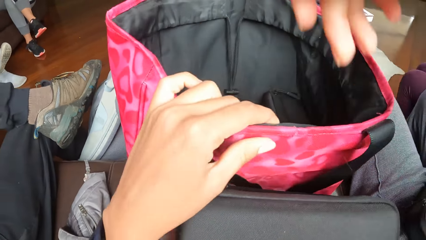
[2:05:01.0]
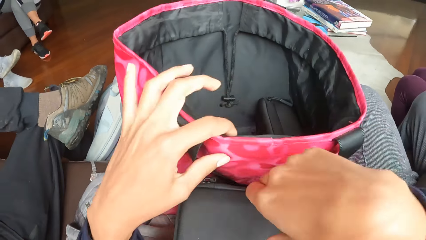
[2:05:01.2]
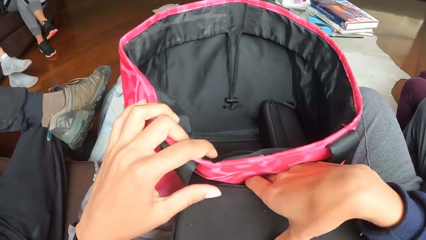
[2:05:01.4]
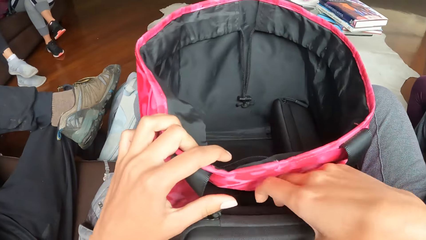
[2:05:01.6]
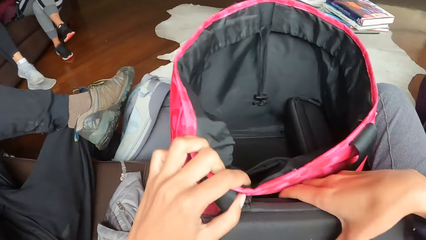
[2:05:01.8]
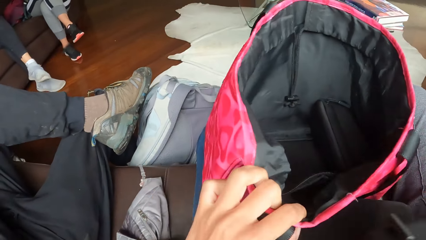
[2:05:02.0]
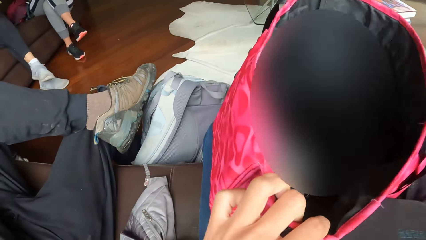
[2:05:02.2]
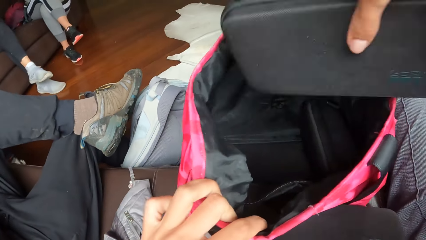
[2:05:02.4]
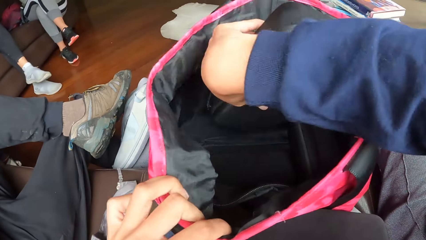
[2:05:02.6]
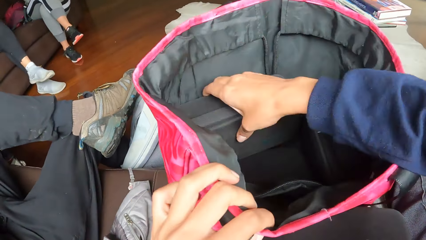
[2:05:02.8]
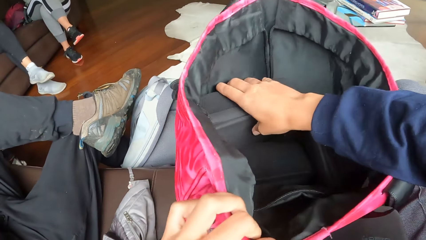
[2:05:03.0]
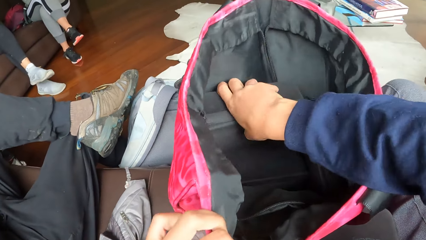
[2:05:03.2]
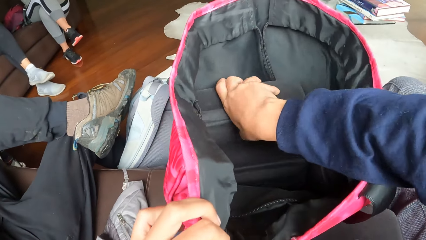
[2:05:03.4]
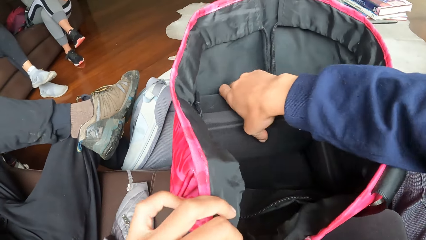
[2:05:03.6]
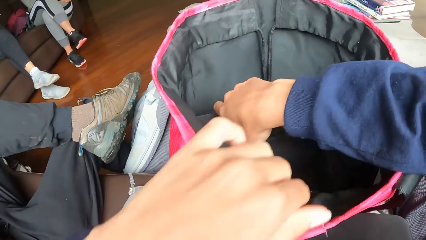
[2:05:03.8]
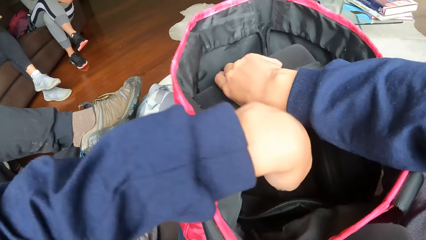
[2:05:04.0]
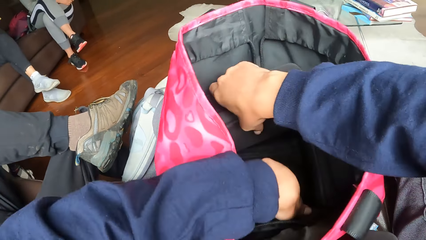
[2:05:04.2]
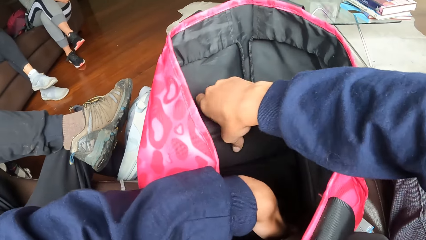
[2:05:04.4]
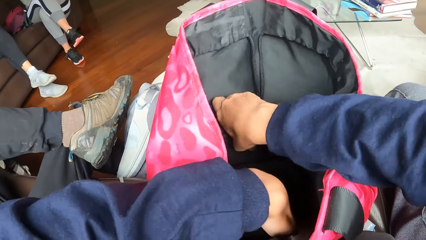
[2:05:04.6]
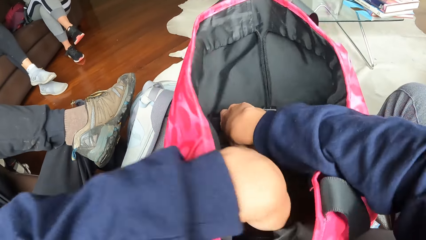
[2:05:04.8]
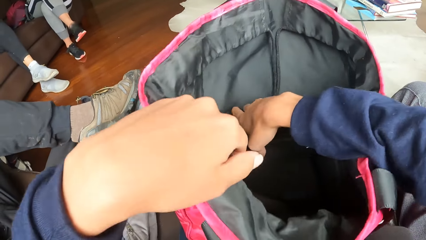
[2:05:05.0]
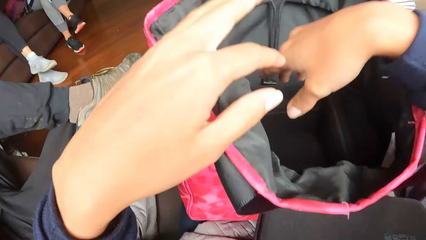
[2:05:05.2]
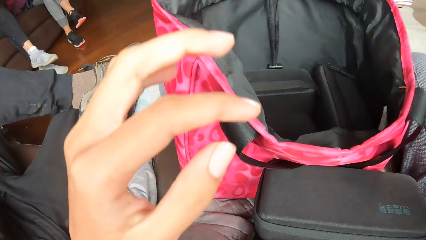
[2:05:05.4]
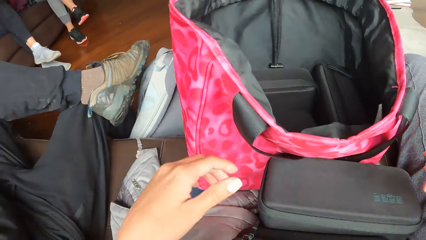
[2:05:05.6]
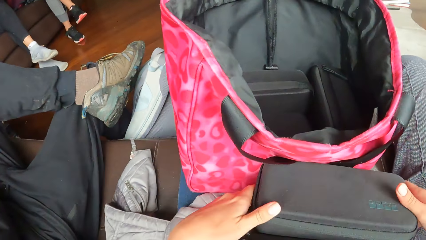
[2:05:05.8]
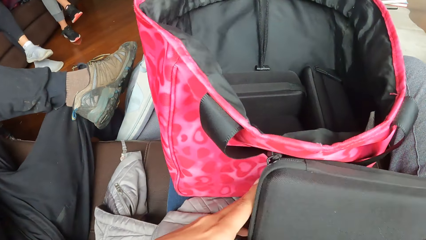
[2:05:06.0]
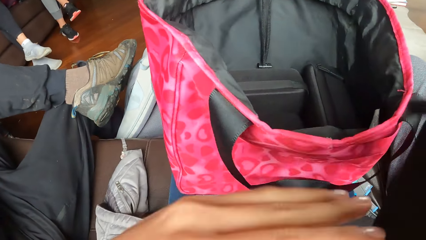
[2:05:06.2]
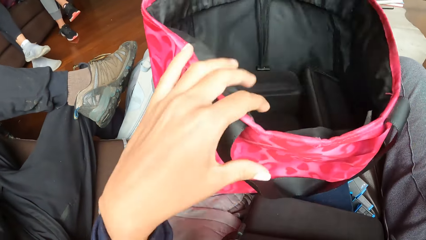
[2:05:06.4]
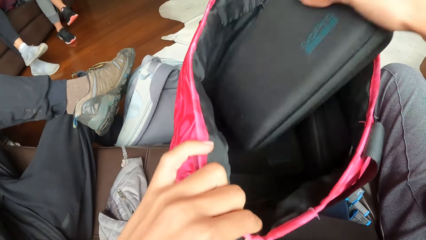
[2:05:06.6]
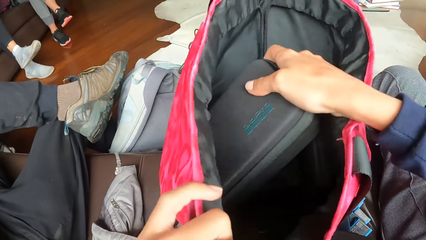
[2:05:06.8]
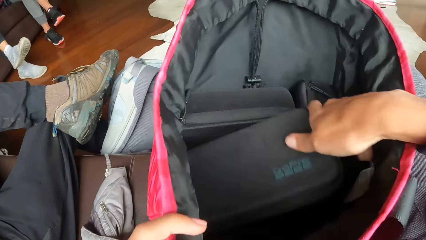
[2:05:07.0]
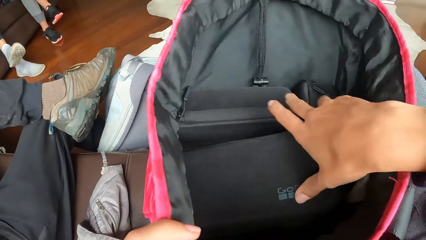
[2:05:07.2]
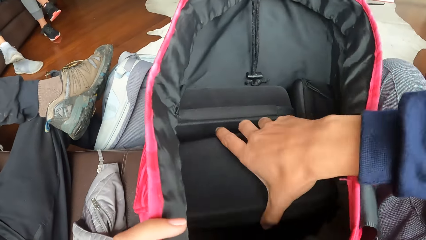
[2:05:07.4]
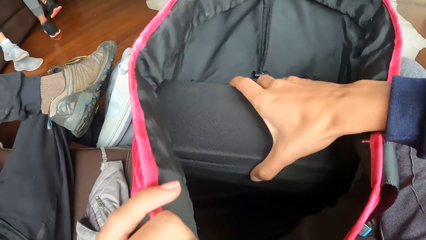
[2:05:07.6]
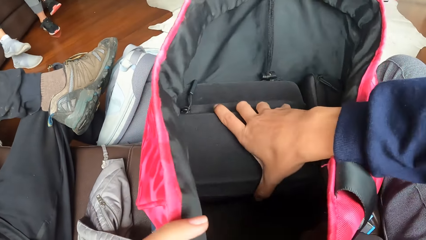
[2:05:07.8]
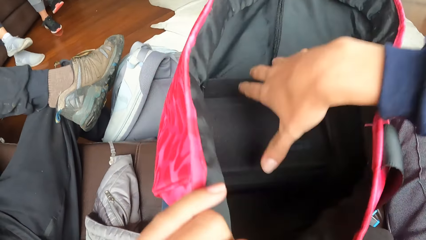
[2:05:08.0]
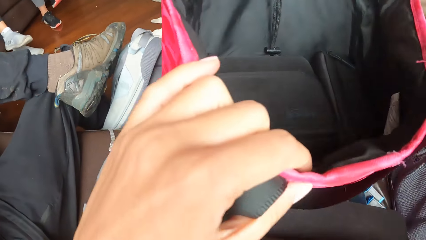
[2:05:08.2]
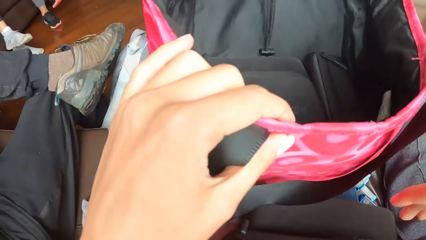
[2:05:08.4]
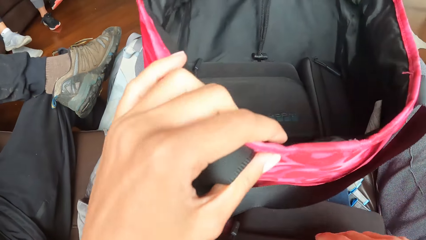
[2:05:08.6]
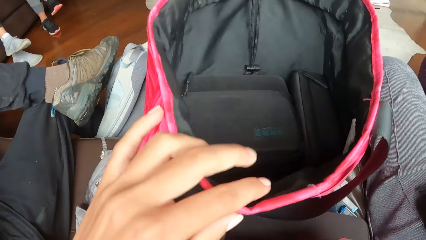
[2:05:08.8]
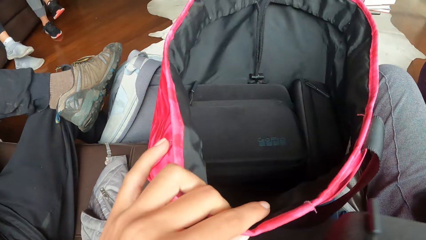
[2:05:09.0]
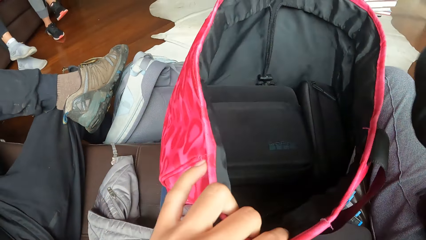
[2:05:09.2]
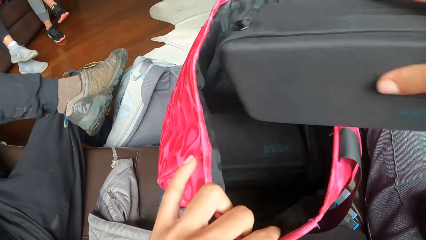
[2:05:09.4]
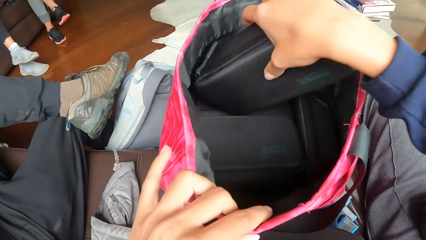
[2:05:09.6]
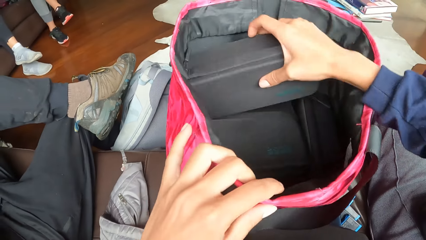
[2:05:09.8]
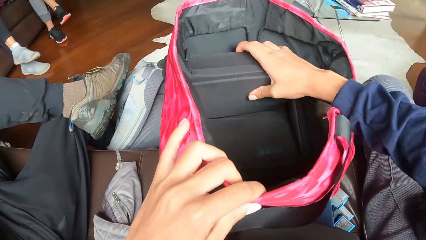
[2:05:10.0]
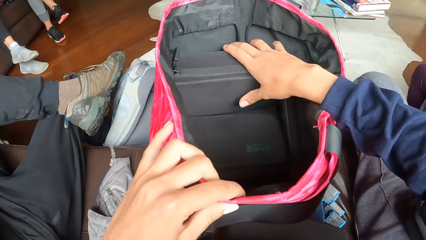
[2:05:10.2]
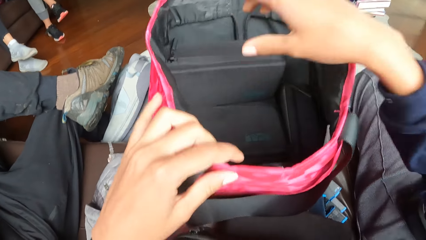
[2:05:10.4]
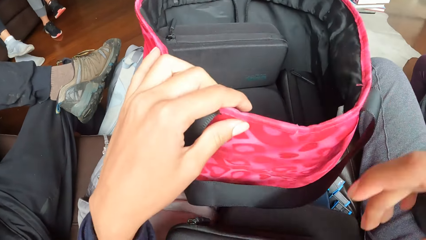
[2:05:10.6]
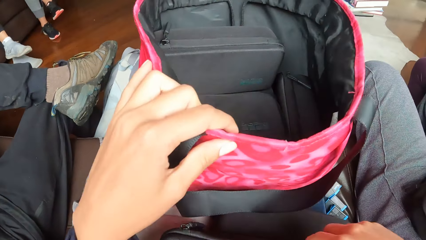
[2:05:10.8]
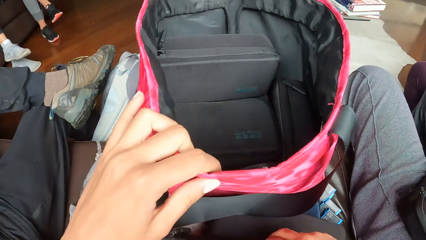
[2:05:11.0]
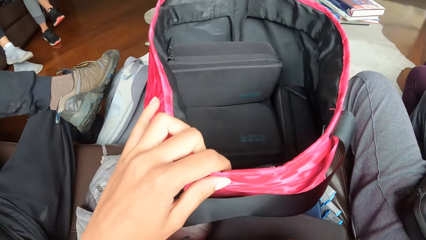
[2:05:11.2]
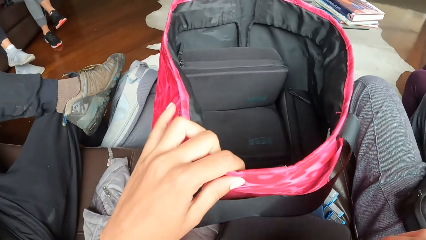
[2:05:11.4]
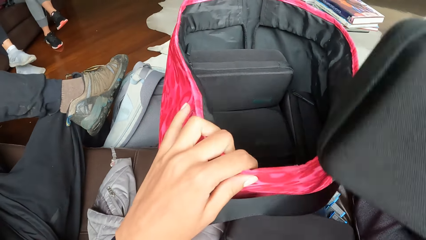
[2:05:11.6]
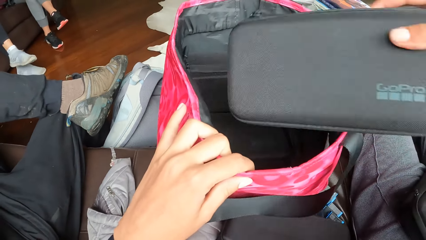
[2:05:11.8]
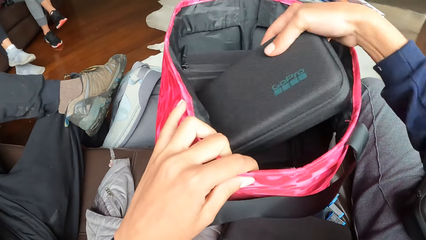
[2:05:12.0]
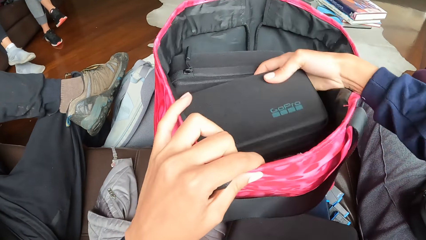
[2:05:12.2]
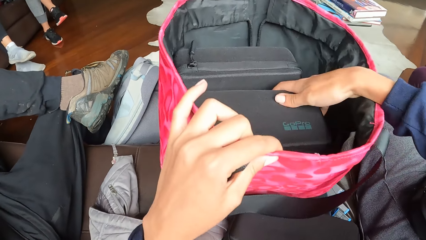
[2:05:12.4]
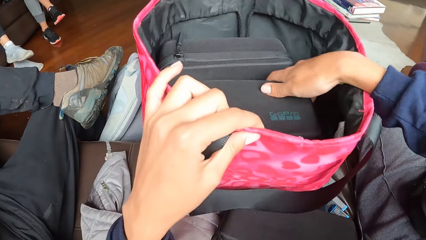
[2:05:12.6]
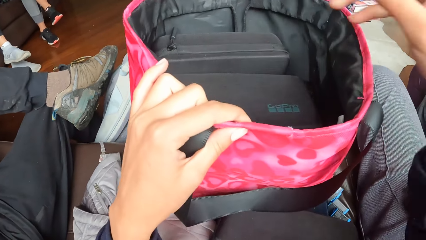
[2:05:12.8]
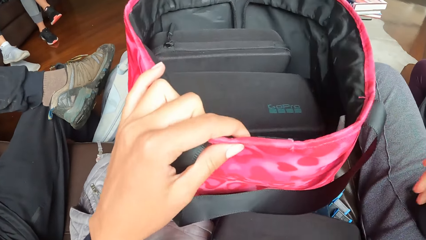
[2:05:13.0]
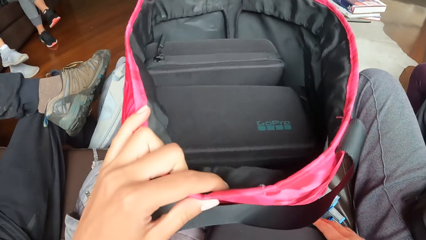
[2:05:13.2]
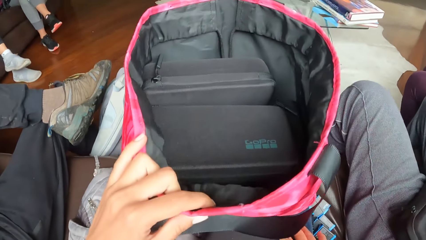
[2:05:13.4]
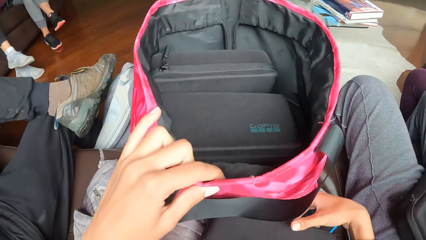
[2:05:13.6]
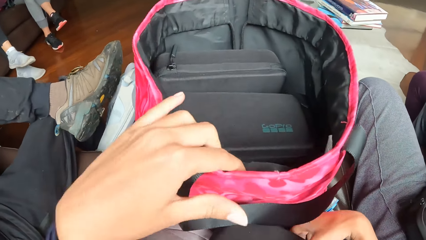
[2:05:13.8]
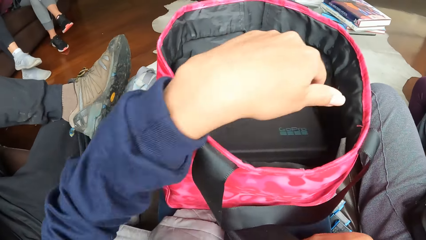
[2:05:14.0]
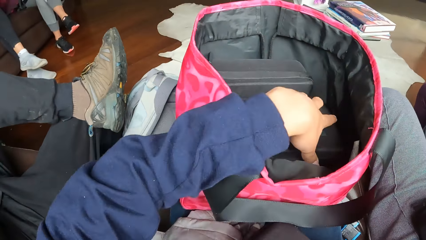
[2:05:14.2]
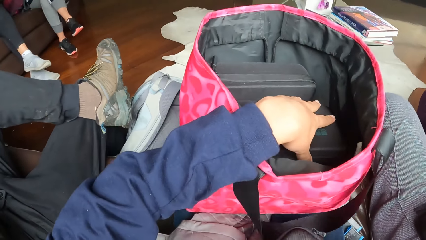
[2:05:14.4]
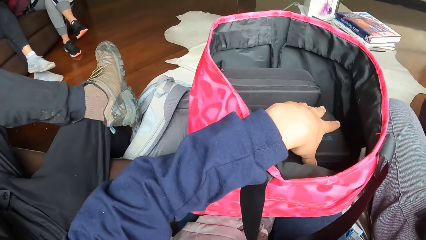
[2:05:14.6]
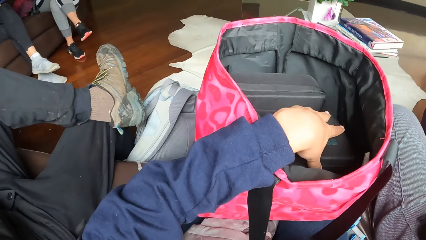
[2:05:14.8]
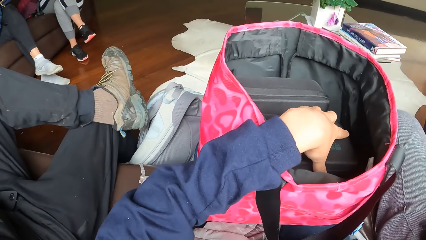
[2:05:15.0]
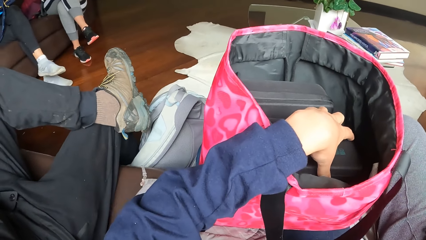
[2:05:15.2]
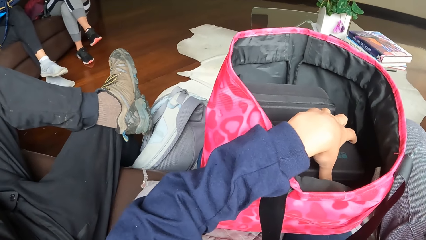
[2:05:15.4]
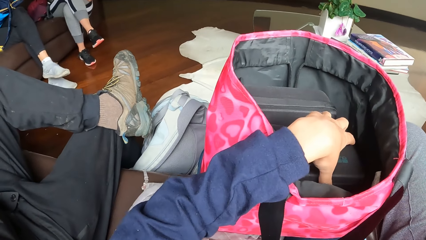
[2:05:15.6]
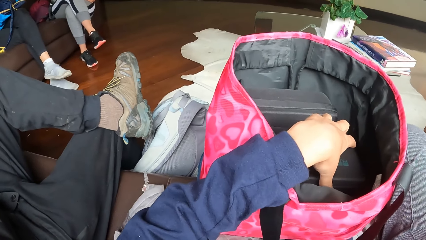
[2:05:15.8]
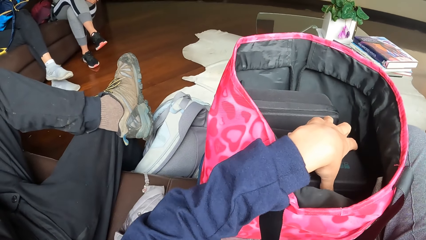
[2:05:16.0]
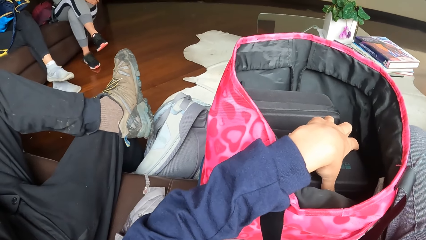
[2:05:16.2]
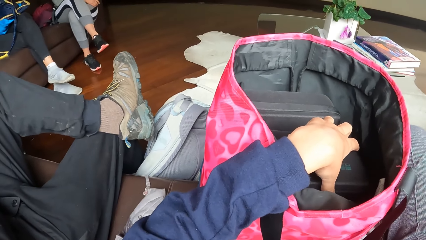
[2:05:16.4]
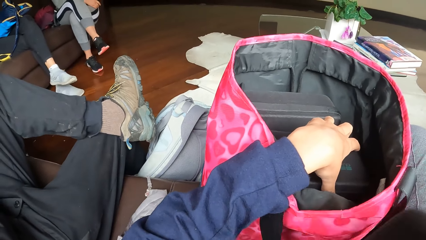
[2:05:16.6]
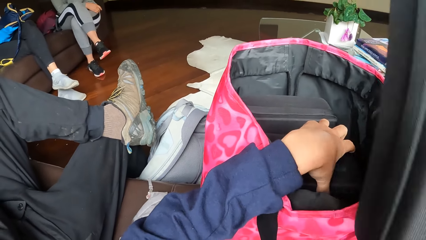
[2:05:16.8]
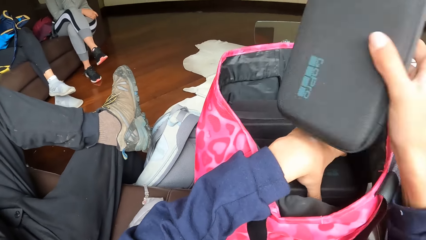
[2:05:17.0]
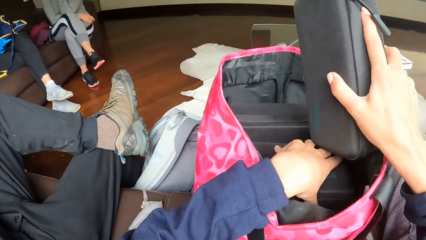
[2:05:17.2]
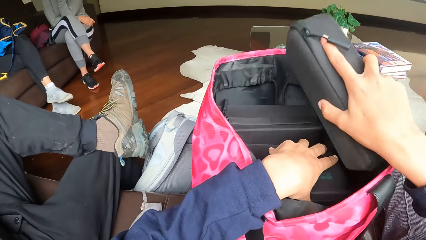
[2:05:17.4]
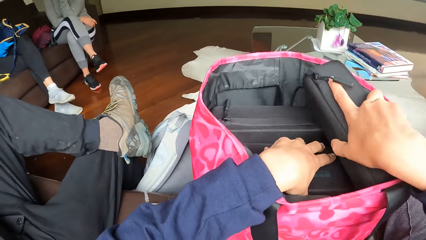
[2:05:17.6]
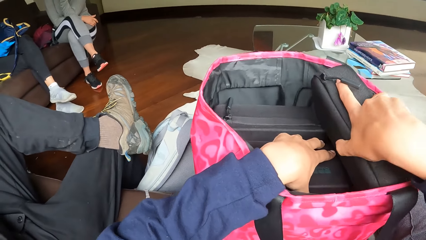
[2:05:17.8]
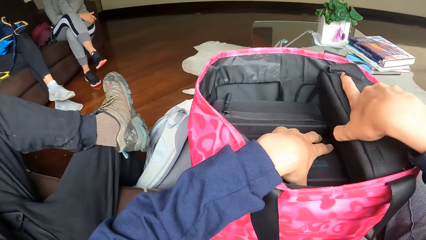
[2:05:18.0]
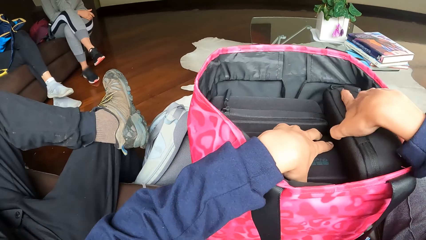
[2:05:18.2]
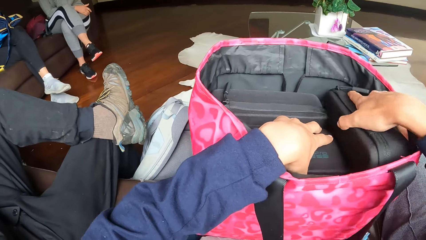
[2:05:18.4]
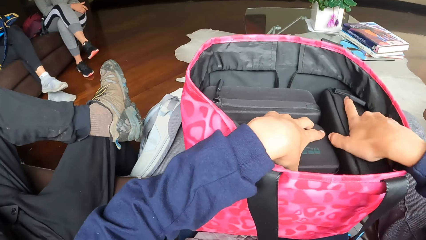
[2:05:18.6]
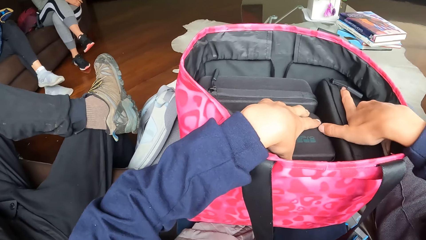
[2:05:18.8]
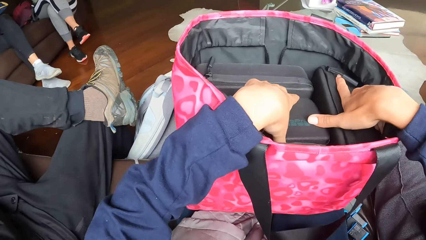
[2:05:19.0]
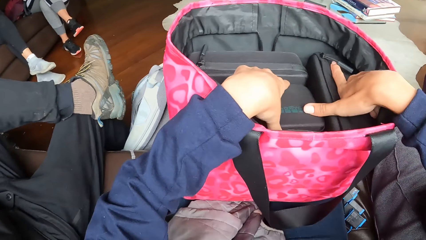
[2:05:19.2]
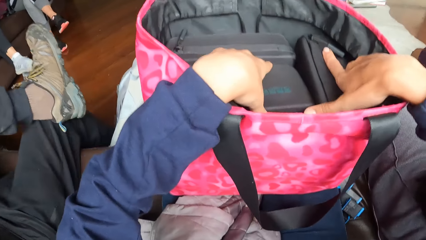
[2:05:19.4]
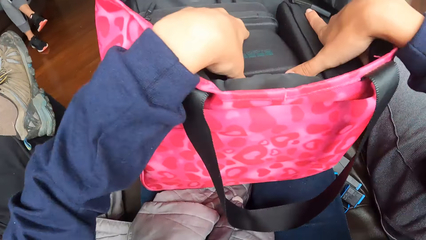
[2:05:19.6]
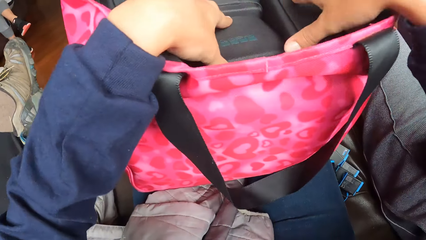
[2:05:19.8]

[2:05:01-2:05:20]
The camera wearer carries the purse from her lap with her right hand. She keeps the purse in the handbag with her right hand. She carries the purse from her lap with her right hand. She holds the bag with her left hand. She keeps the purse in the handbag with her right hand. She carries the purse from her lap with her right hand. She keeps the purse in the handbag with her right hand. She carries the purse from her lap with her right hand. She keeps the purse in the handbag with her right hand. She picks the purse from the lap. She touches the purse with her left hand. She holds the purse in the bag with the left hand. She carries the purse from her lap with her right hand. She keeps the purse in the handbag with her right hand.
